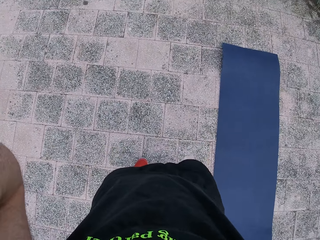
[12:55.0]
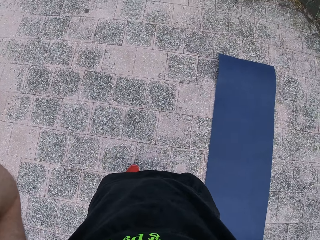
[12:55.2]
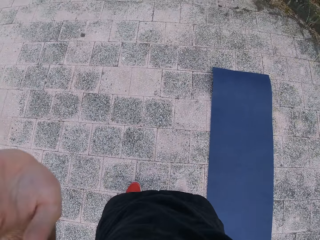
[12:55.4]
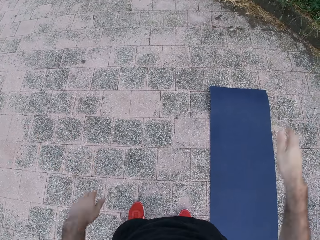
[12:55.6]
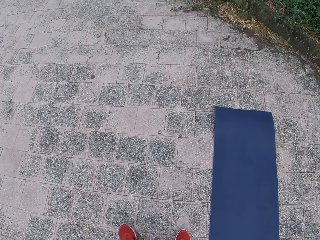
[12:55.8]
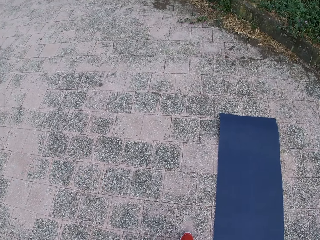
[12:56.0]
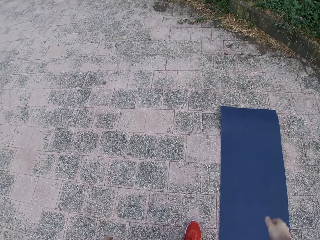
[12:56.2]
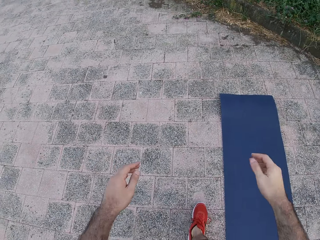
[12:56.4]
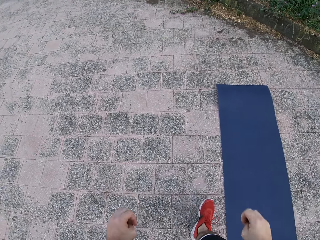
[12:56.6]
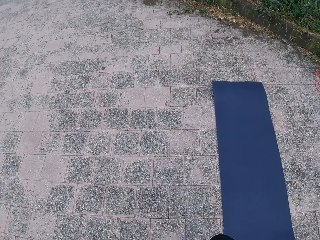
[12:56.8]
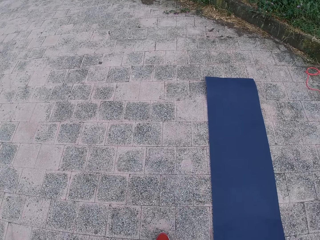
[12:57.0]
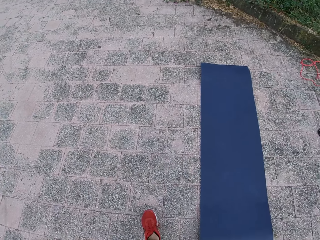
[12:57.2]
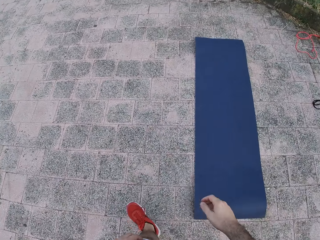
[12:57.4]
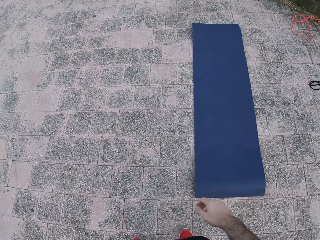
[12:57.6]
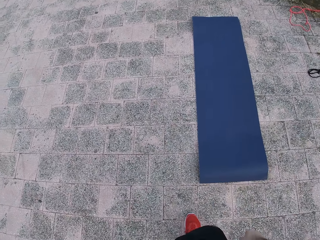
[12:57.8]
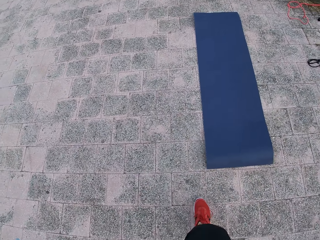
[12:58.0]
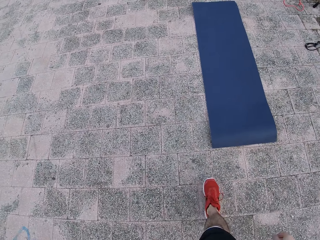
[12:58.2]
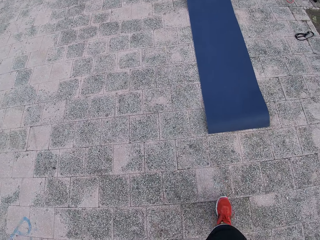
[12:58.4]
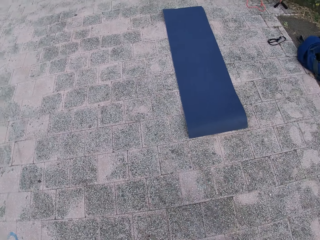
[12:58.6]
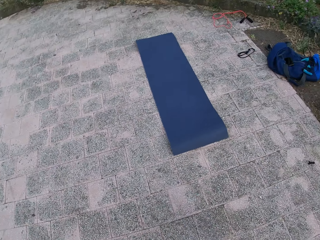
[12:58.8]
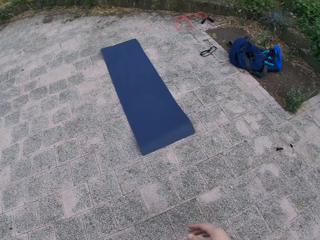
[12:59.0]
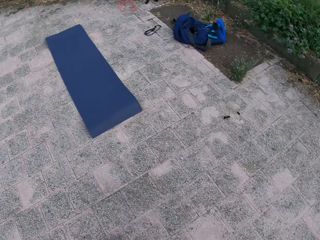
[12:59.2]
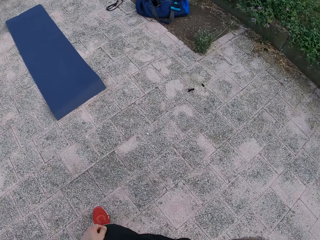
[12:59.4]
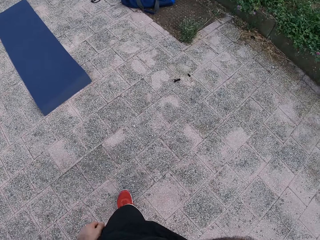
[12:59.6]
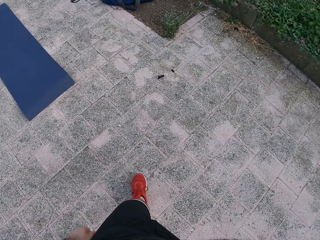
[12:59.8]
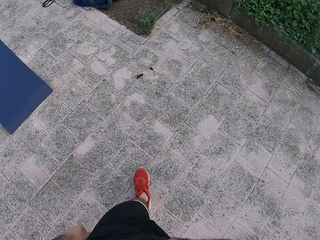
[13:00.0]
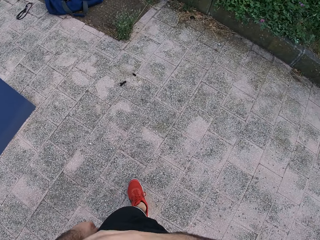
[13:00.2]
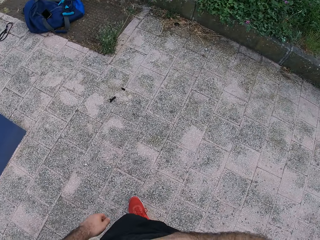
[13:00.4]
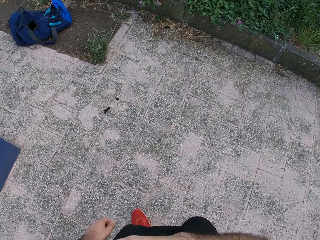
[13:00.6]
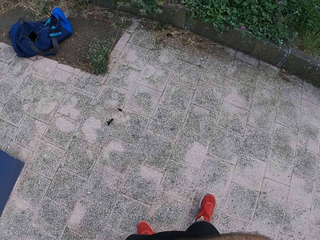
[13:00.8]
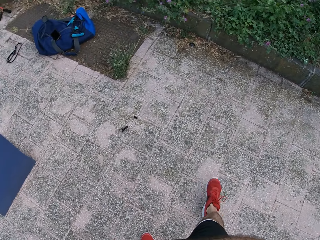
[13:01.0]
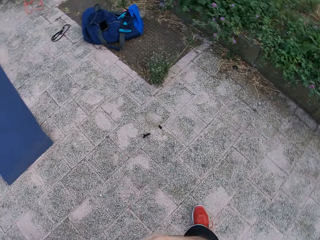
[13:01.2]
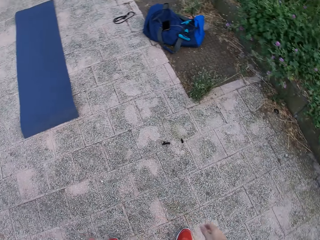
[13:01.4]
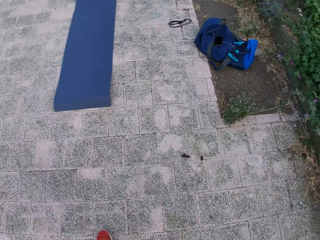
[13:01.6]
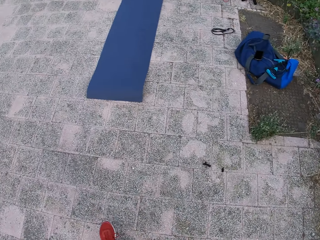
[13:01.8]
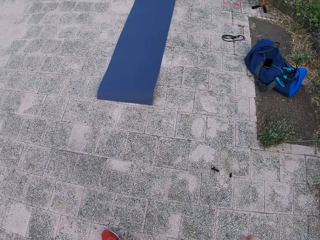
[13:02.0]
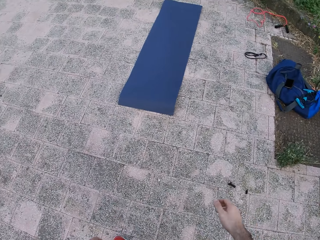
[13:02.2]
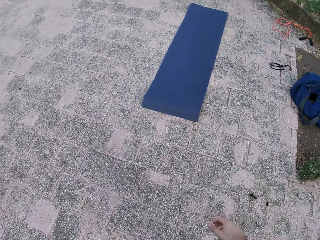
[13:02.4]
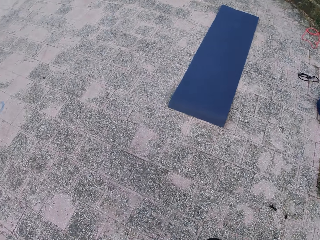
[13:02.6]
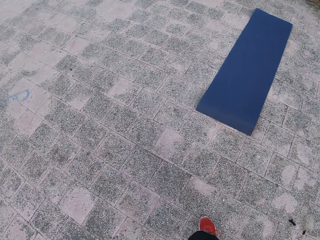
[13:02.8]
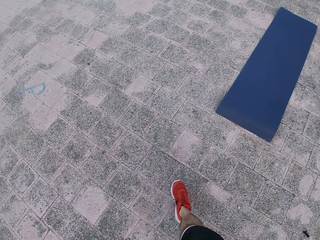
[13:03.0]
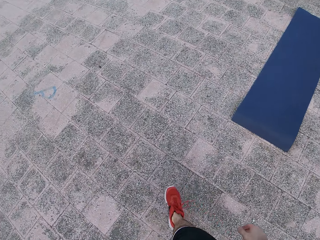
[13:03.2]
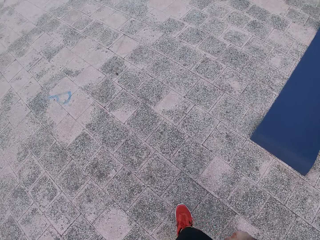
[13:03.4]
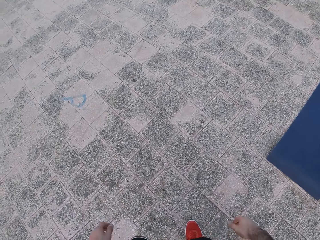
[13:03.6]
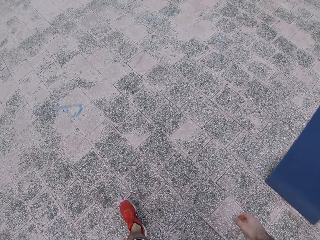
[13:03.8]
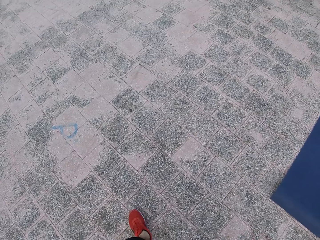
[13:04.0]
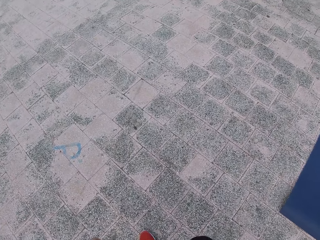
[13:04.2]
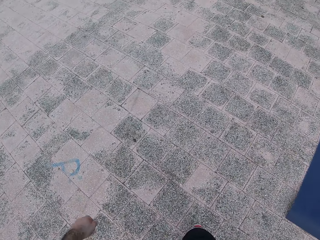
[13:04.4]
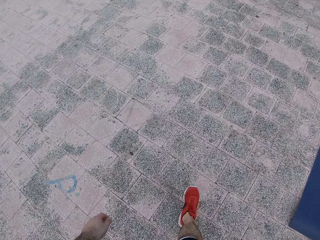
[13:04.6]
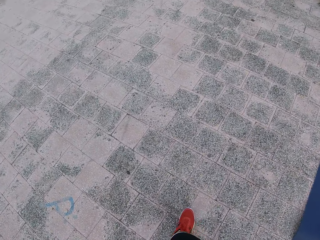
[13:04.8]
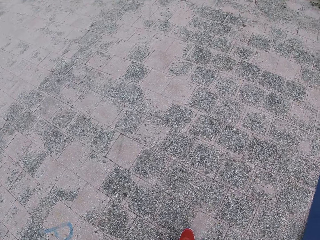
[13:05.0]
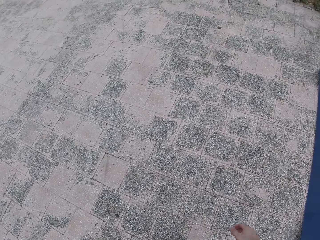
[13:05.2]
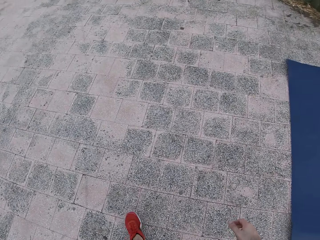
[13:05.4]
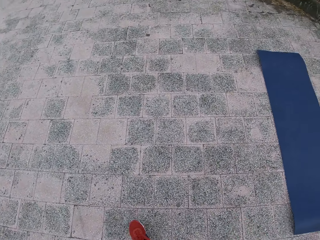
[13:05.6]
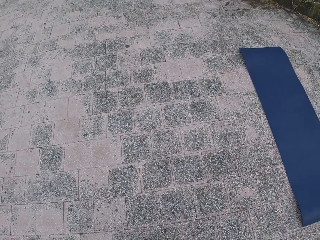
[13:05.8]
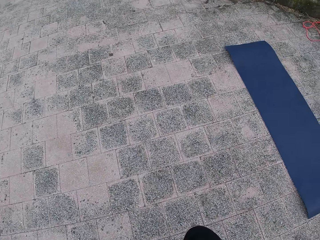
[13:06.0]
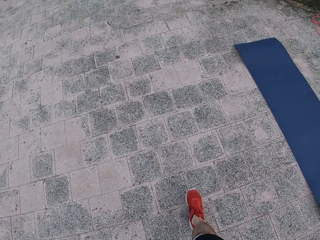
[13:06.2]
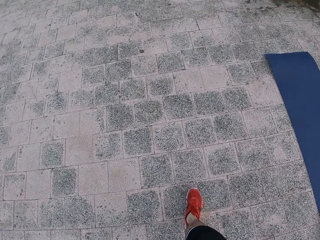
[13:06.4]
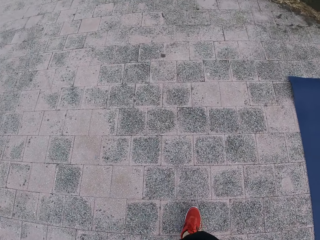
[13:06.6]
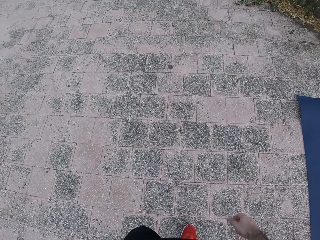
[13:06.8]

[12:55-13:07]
The camera wearer lifts the left hand. They adjust the camera. They drop both hands. They walk around.

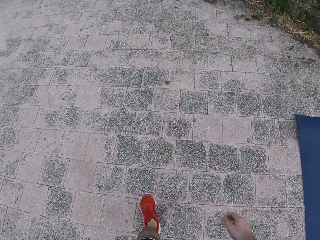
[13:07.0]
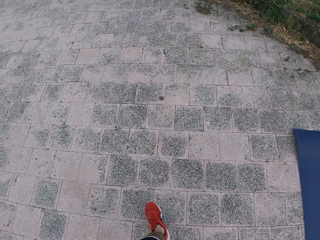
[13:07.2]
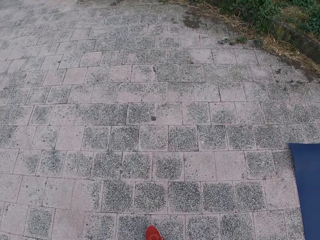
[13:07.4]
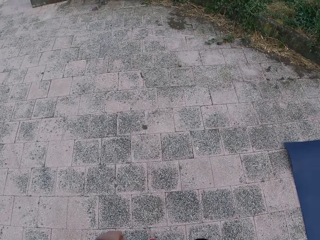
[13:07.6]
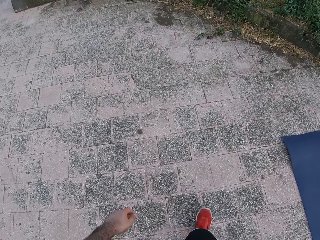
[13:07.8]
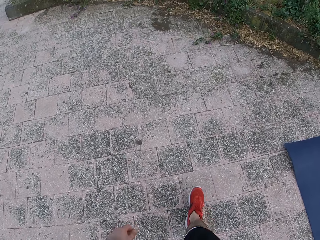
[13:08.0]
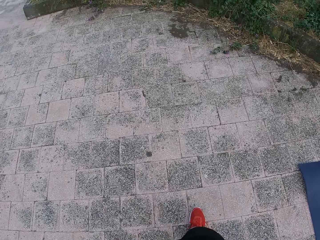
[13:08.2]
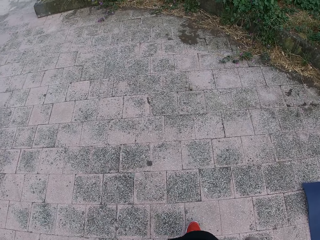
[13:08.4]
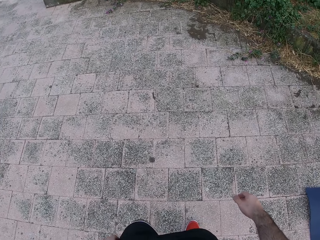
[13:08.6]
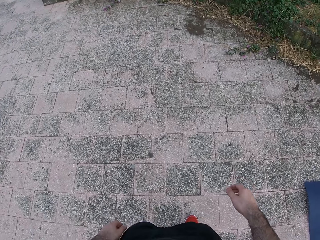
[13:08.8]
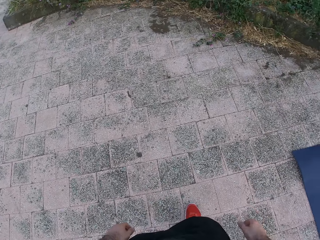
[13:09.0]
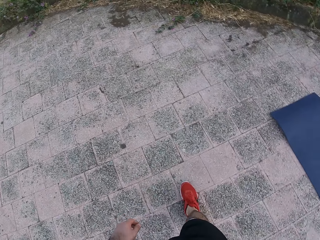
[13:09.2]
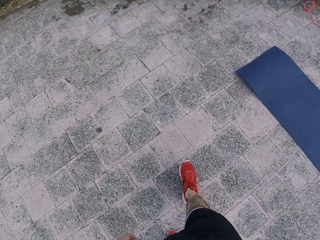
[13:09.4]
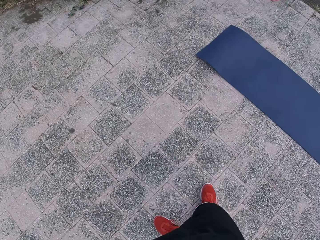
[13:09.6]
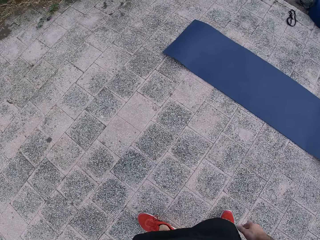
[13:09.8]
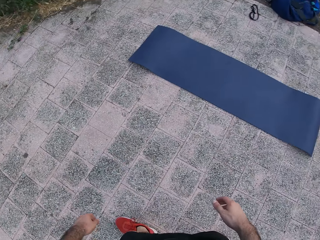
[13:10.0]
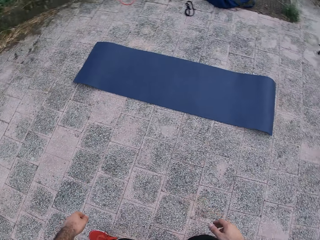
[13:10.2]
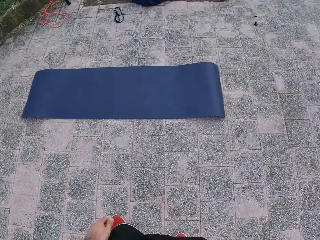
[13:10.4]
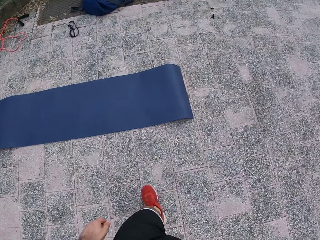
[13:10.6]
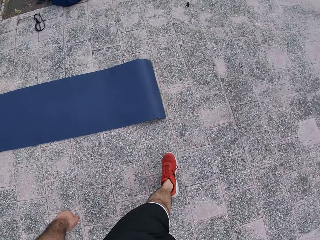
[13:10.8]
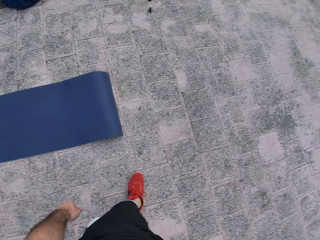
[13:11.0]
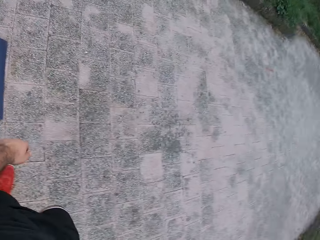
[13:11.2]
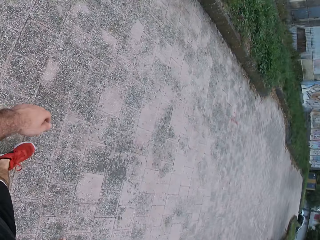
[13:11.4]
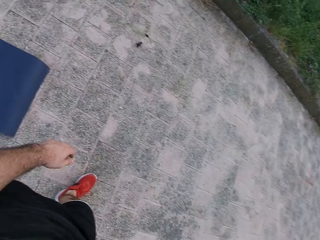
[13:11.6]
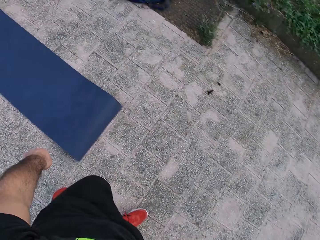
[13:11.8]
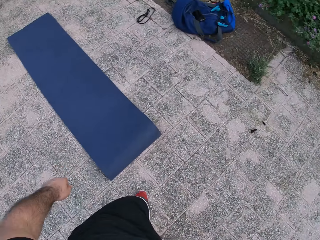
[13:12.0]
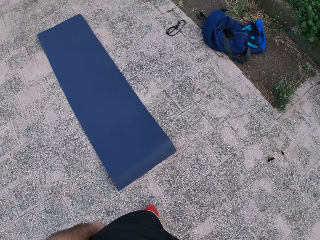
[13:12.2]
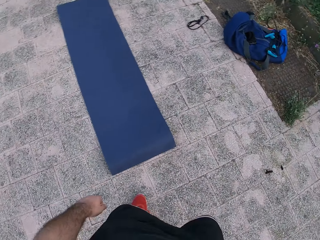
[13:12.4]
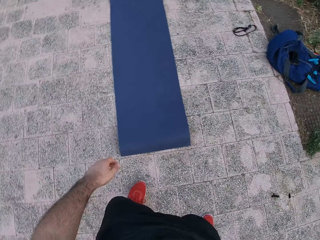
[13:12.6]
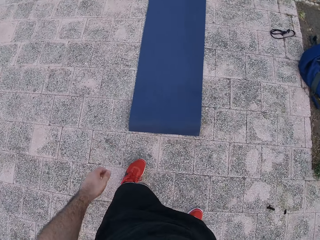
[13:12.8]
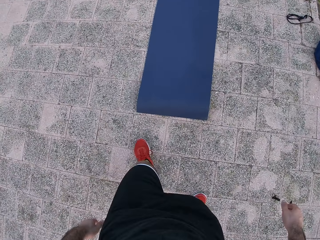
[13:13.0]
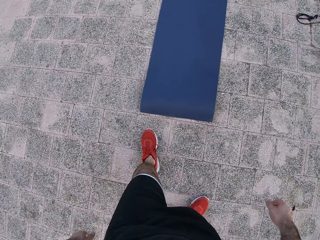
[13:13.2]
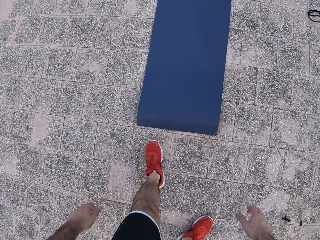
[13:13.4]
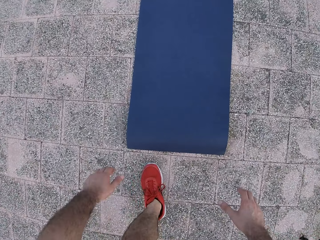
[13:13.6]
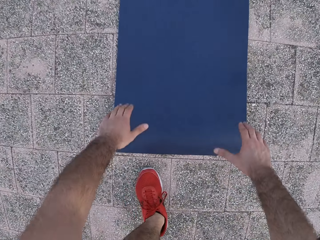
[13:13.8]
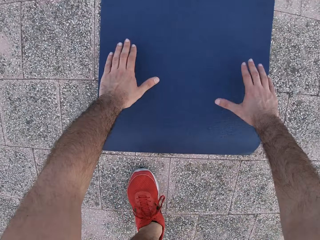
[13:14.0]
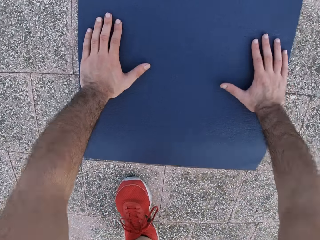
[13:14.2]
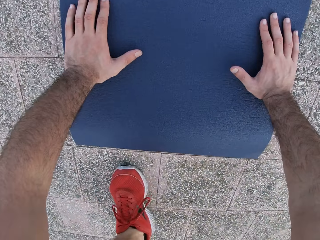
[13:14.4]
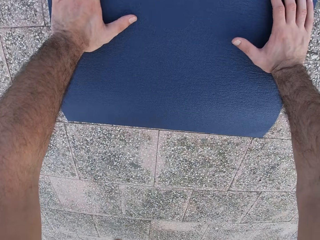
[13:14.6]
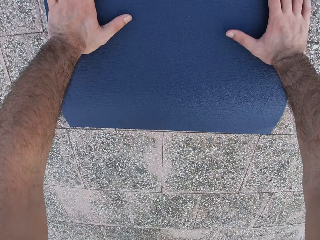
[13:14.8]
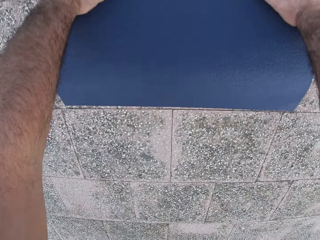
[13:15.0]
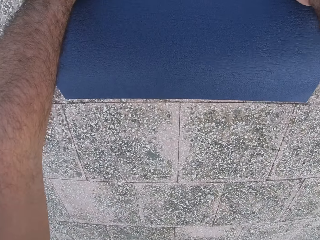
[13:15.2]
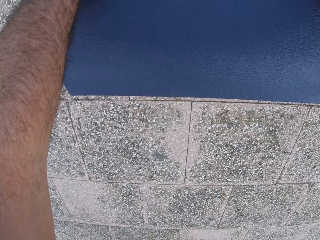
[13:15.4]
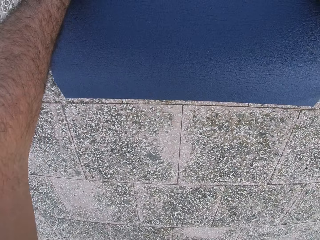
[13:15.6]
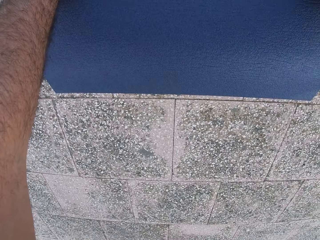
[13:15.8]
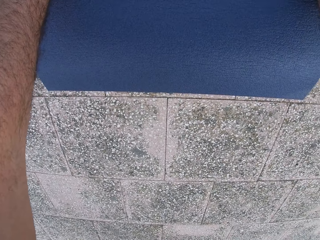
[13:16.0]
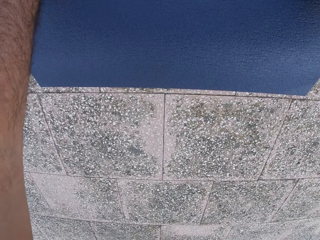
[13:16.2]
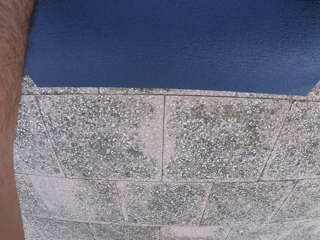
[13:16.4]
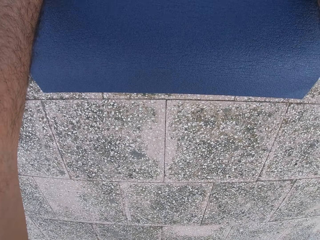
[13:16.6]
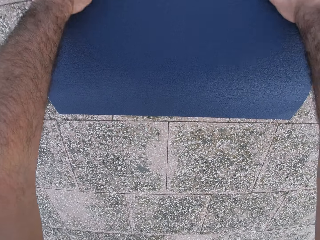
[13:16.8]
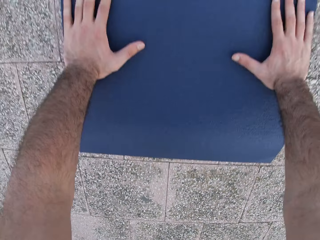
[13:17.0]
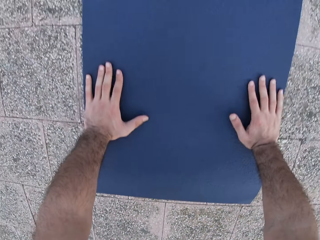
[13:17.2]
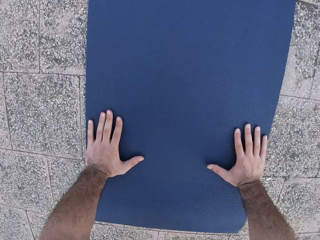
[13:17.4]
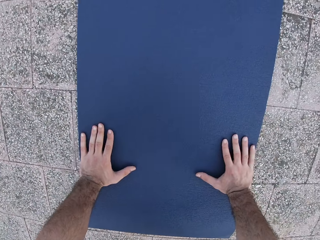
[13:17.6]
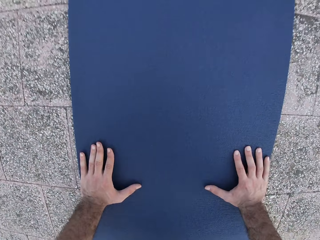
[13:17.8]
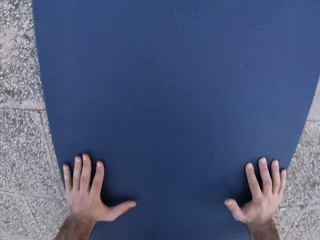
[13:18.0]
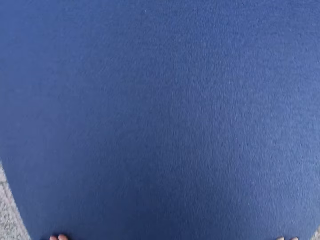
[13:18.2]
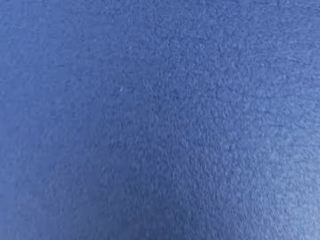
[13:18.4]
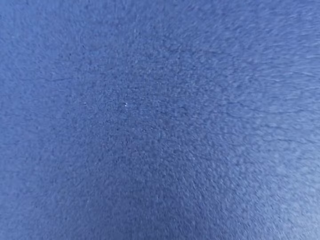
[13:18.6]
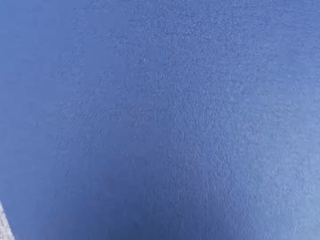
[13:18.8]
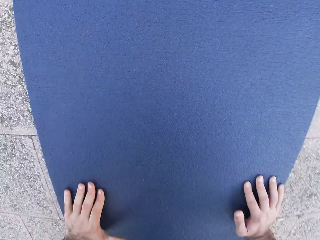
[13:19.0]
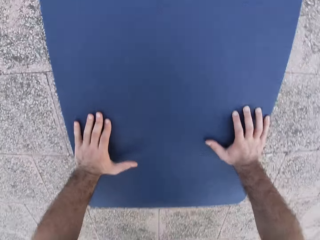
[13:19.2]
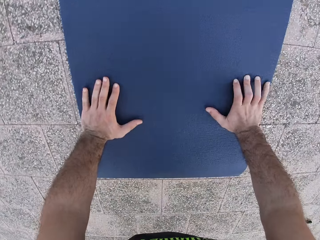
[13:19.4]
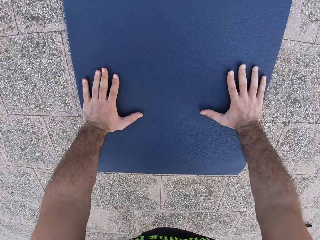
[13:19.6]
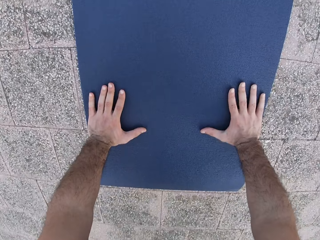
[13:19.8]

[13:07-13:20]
The camera wearer moves both hands. They hold the yoga mat. They touch the mat with both hands. They pull back the left leg. They exercise on the yoga mat.
